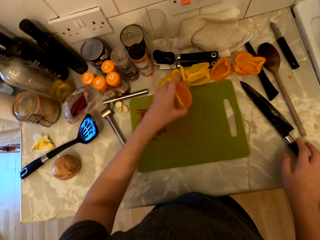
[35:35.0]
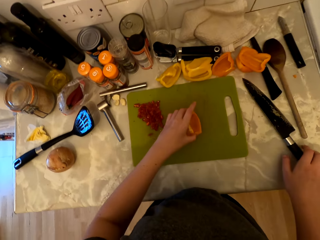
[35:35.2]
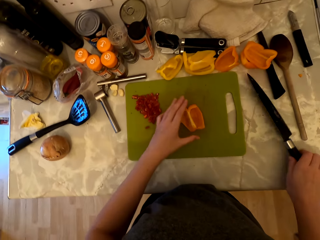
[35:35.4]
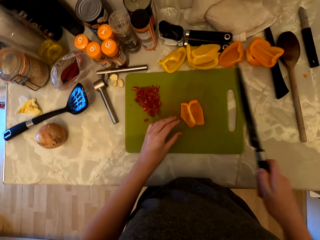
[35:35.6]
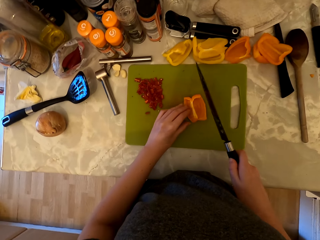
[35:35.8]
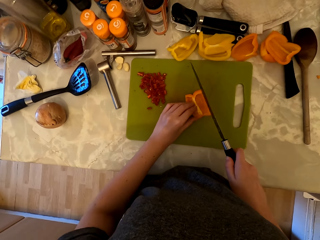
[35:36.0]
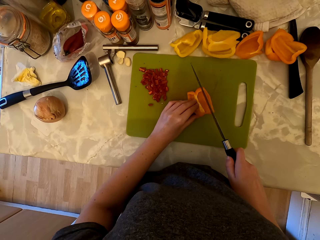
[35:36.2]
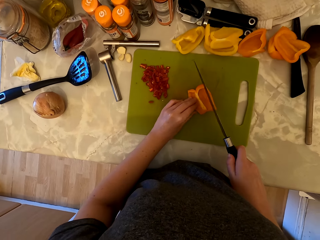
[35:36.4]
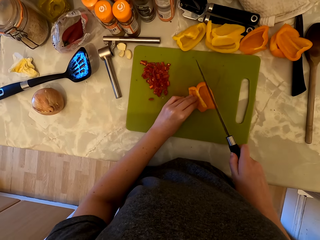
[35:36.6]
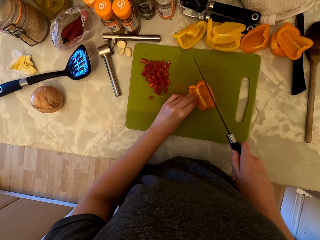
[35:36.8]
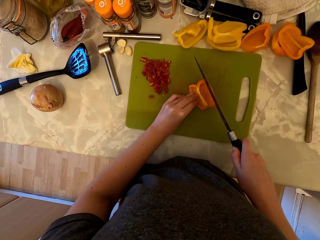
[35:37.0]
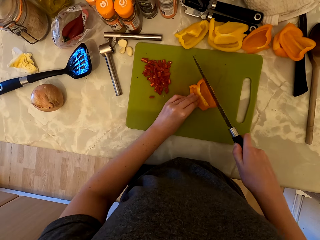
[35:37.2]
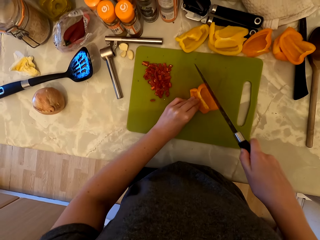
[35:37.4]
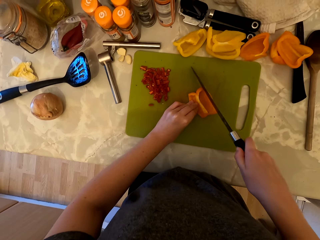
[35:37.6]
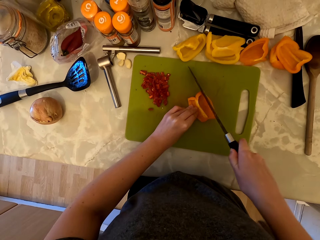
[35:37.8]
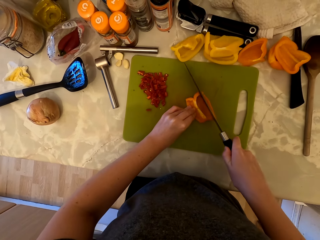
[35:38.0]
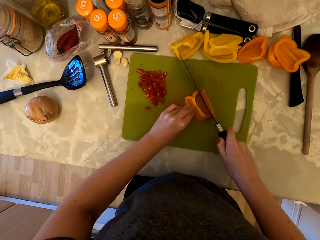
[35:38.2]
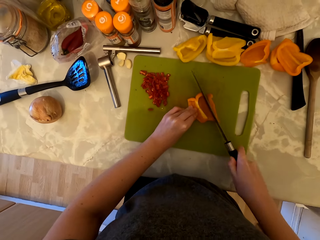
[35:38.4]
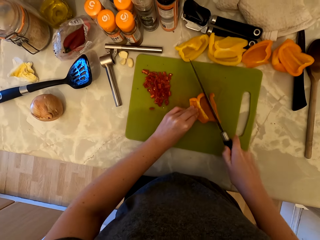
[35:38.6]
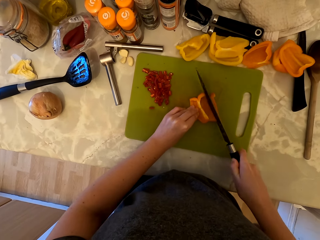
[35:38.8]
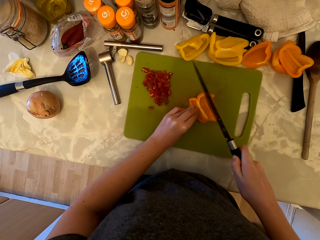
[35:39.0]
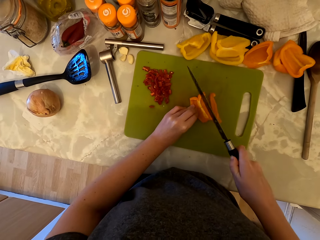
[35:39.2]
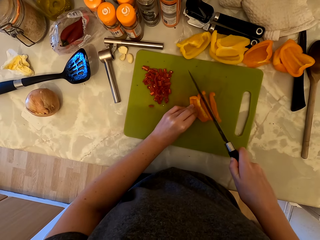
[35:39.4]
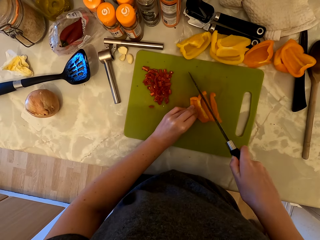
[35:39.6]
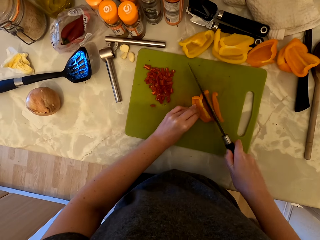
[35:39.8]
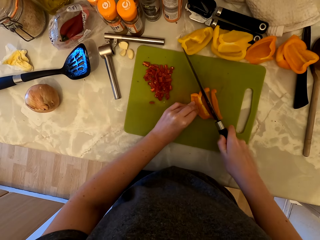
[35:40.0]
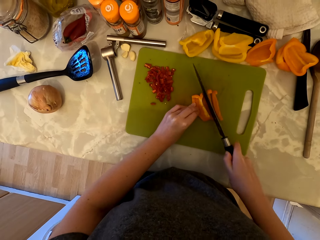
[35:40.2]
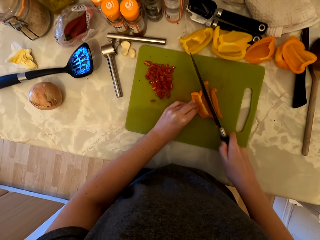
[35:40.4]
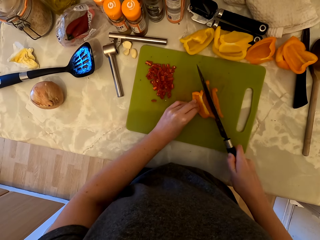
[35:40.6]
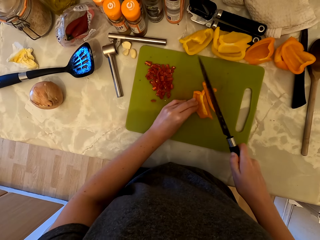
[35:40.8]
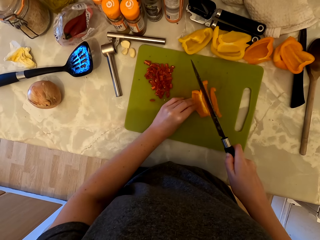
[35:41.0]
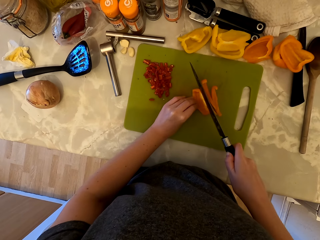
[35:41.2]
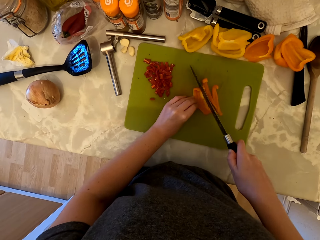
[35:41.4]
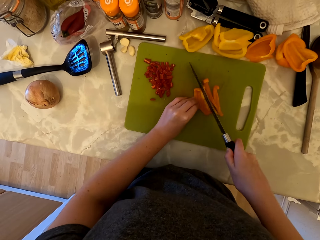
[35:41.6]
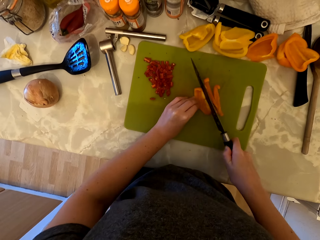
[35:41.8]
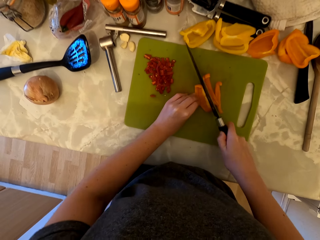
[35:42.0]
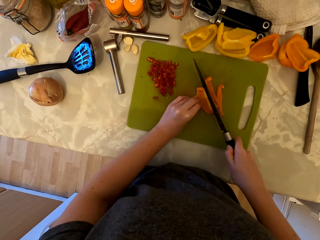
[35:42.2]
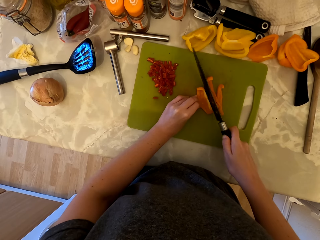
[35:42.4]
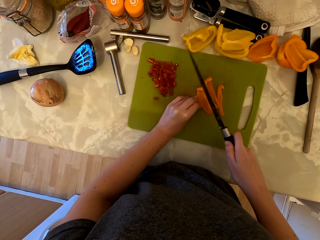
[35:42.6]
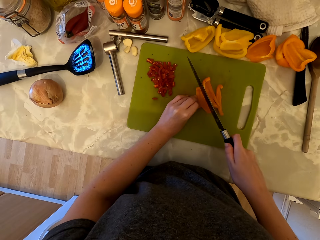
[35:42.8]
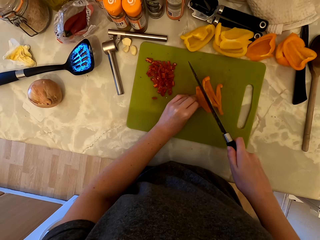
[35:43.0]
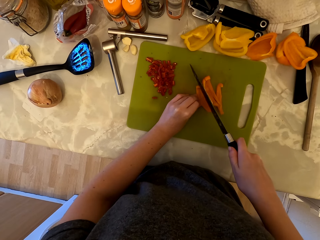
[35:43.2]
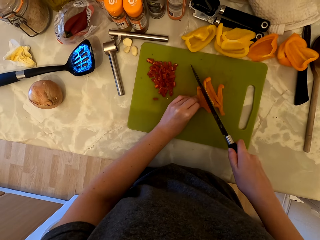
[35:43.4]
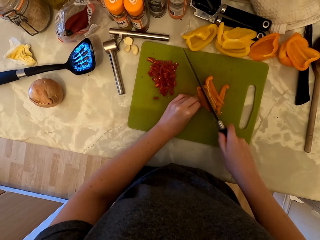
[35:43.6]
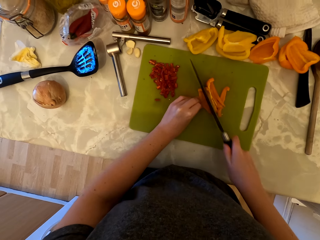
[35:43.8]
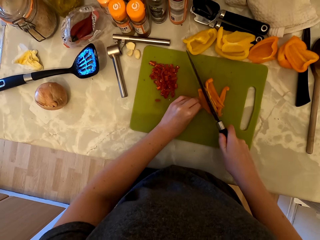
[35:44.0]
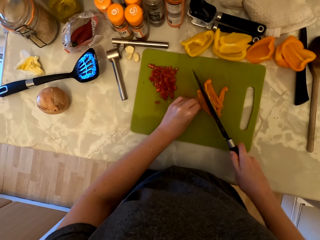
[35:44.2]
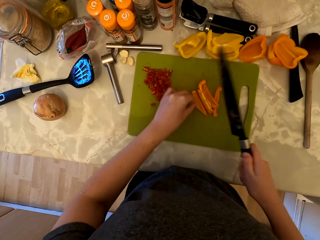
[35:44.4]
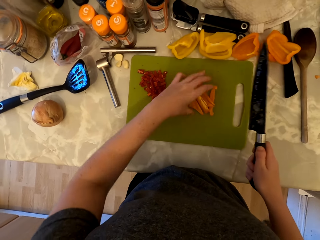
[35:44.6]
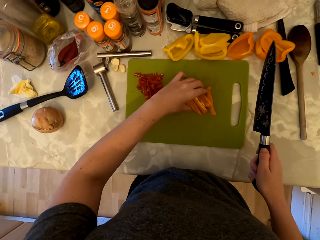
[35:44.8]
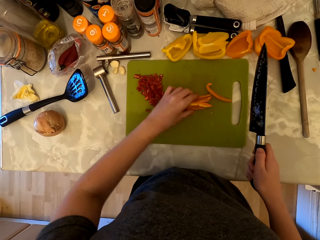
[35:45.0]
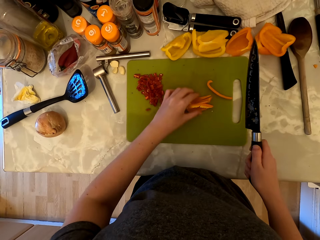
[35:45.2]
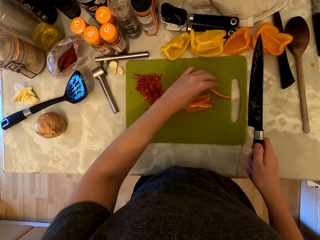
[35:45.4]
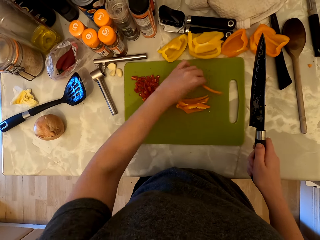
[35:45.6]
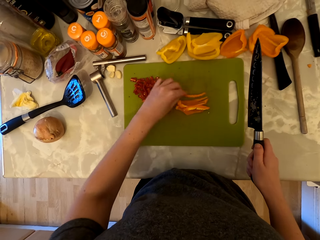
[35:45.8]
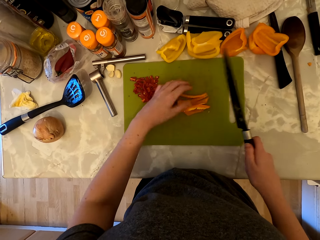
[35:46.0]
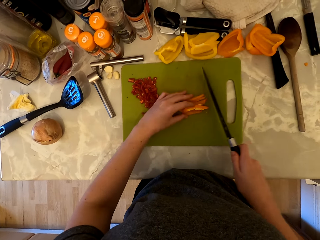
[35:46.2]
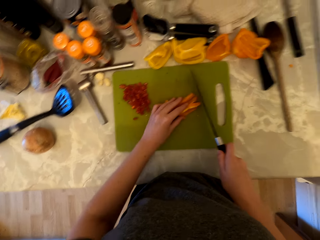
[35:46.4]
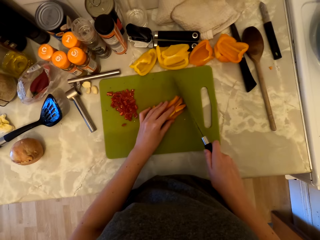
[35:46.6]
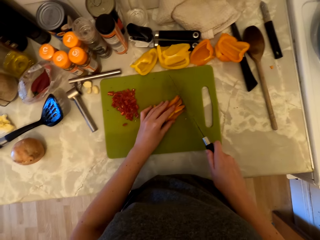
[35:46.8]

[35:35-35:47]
The camera wearer picks up a piece of bell pepper from the cabinet. They place the piece of bell pepper on the chopping board and pick up the knife. They cut the bell pepper into pieces.

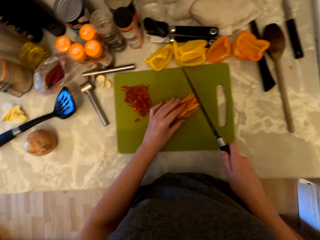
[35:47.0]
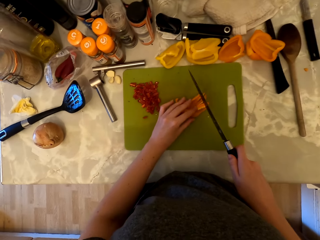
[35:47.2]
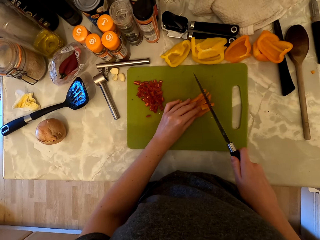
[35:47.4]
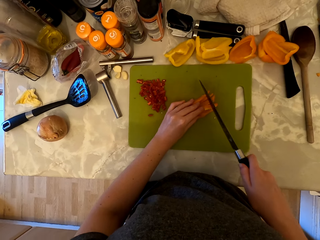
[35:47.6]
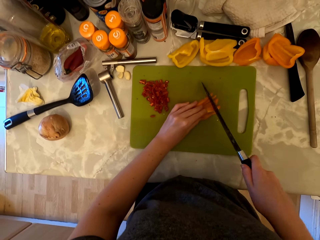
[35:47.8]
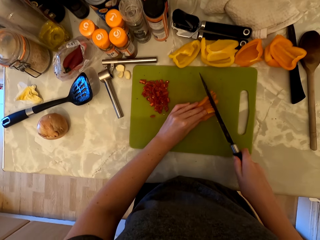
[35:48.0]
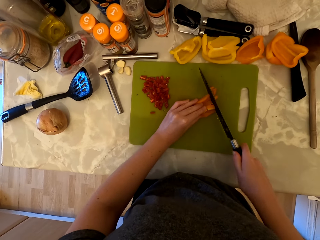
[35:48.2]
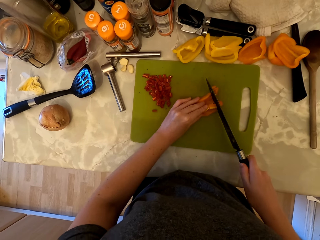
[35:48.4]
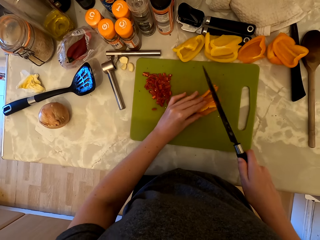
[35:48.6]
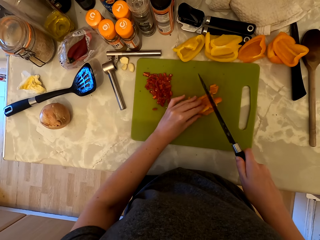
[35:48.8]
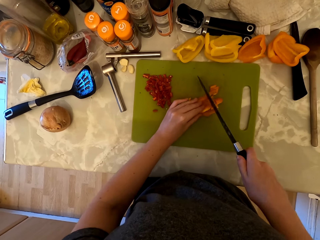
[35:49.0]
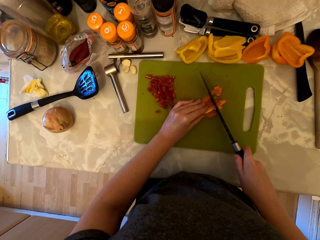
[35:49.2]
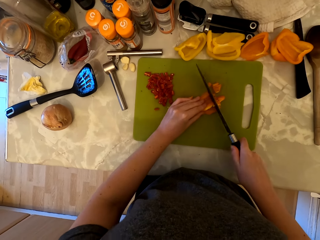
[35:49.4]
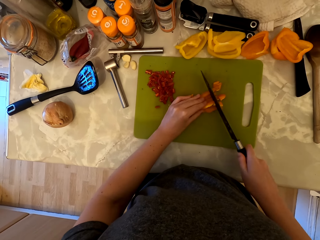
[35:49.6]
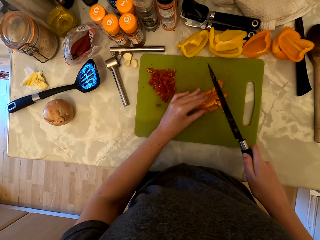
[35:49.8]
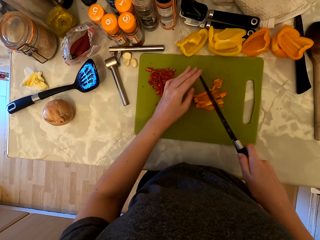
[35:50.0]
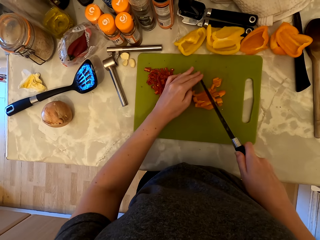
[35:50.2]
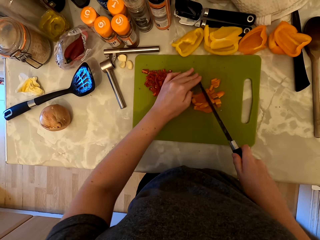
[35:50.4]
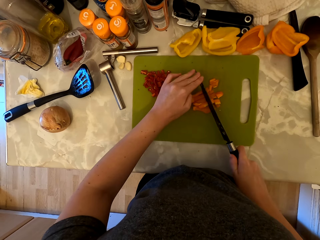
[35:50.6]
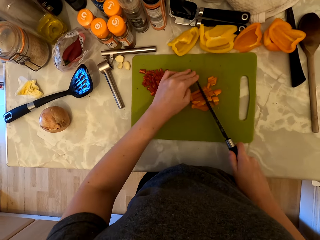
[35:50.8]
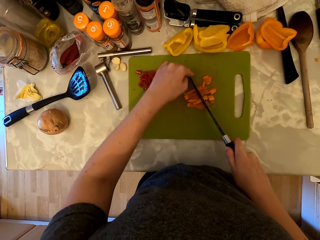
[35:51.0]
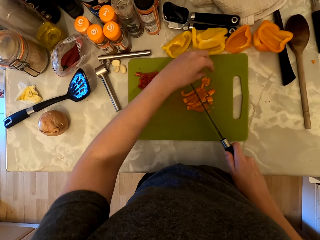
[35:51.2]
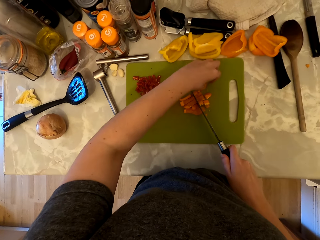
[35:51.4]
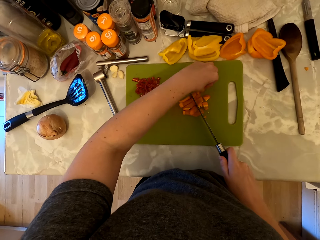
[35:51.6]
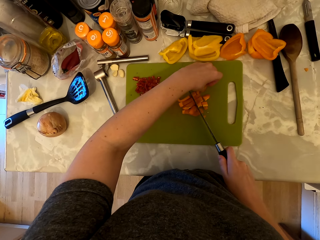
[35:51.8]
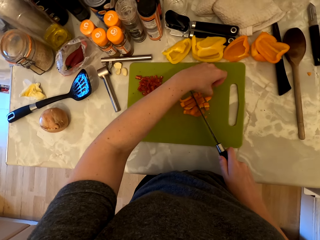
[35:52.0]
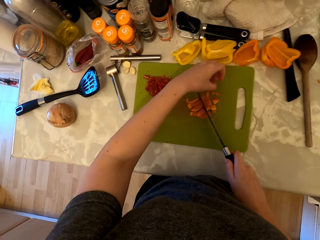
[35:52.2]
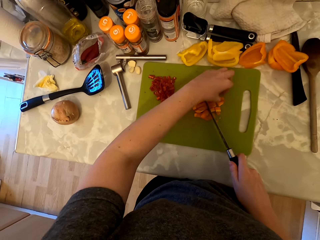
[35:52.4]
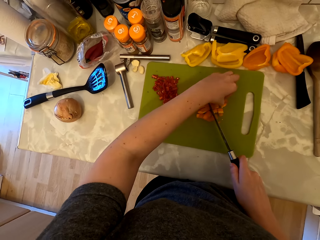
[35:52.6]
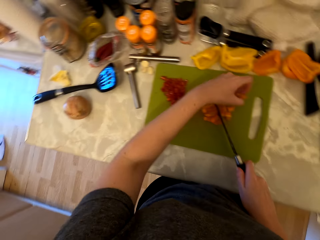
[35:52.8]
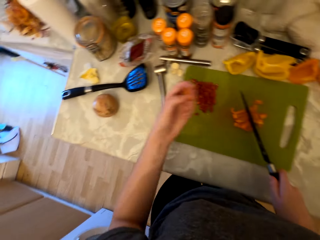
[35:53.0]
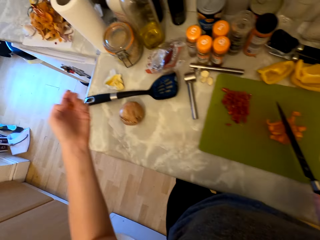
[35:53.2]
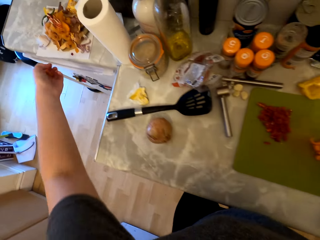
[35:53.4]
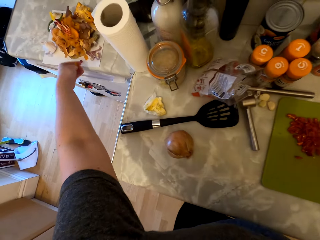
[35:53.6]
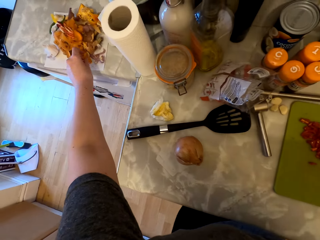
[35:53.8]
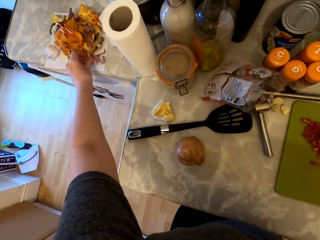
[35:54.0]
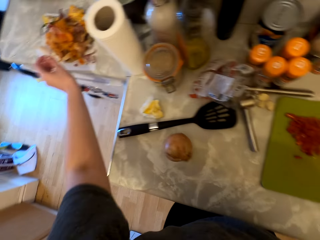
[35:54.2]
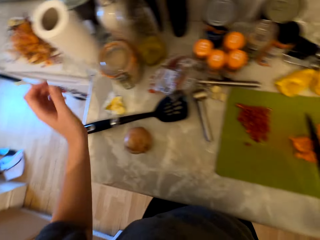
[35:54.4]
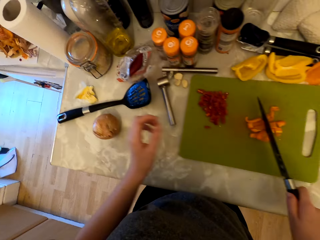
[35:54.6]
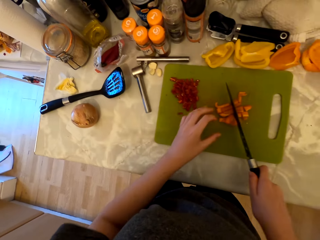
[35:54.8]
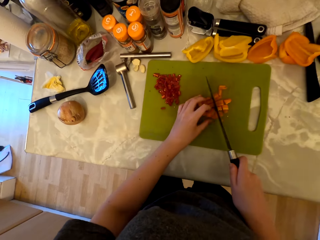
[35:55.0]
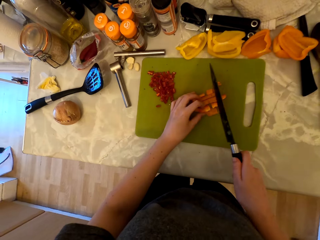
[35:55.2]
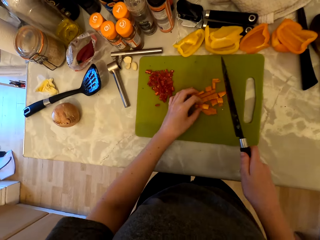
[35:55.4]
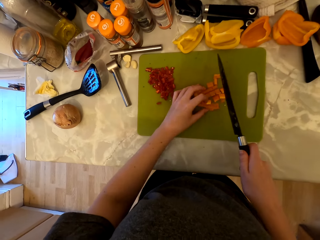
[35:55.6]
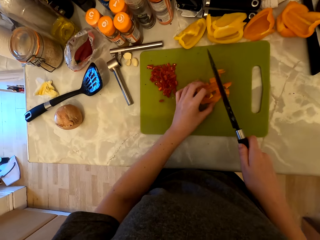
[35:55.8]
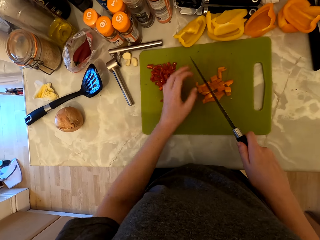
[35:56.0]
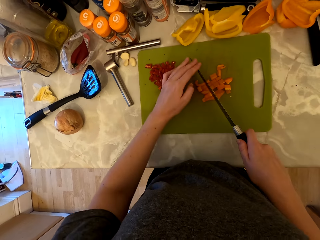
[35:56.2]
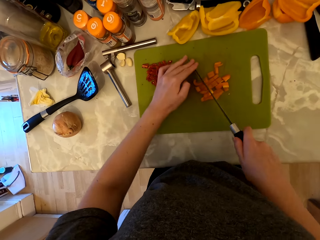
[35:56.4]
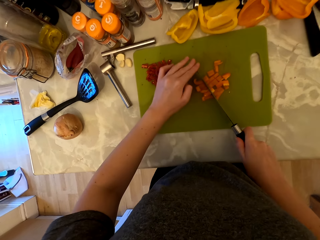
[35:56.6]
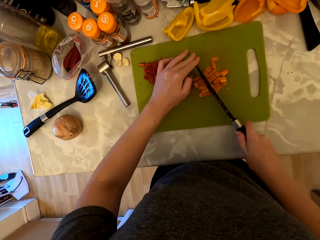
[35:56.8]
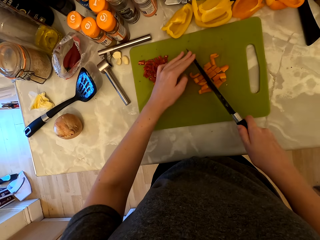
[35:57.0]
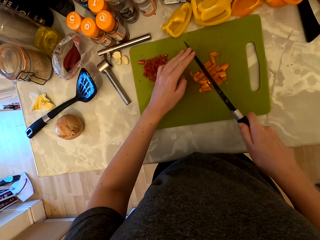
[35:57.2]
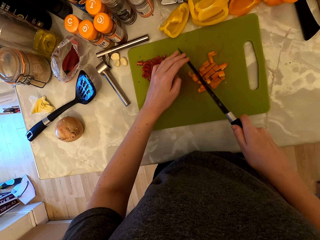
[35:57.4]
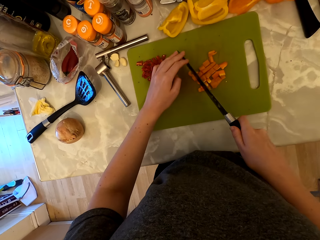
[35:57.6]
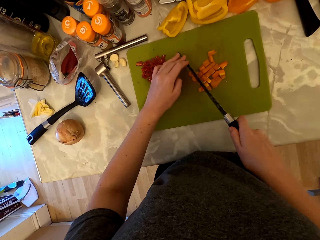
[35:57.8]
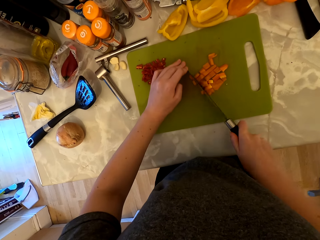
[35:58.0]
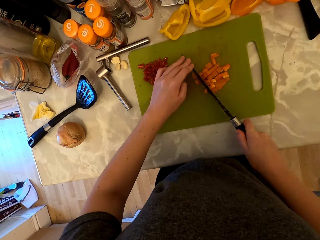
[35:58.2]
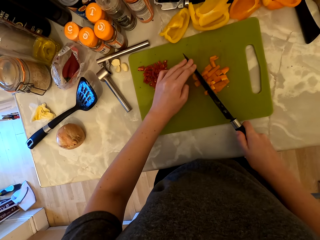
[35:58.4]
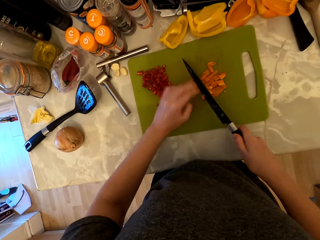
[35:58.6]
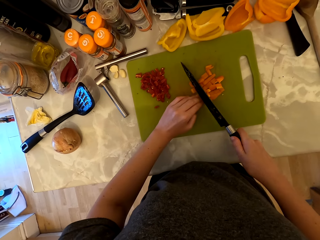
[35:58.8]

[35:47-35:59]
The camera wearer holds the knife with both hands and cuts the bell pepper into pieces. They pick up a piece of bell pepper and throw the piece of bell pepper on the paper towel. They hold the knife with both hands and cut the bell pepper into pieces.
